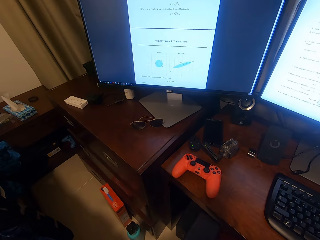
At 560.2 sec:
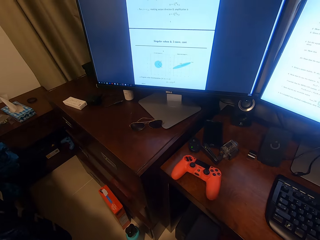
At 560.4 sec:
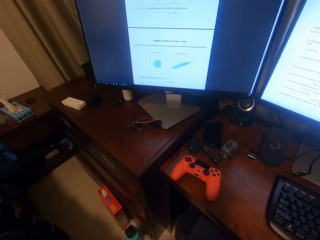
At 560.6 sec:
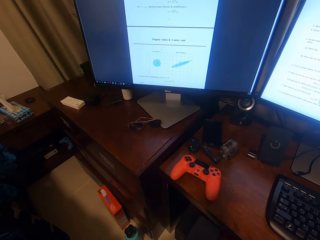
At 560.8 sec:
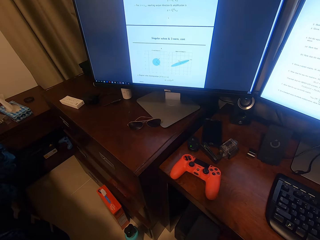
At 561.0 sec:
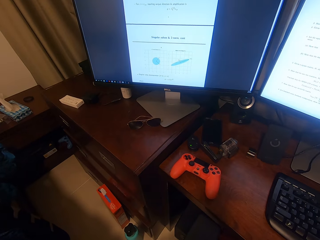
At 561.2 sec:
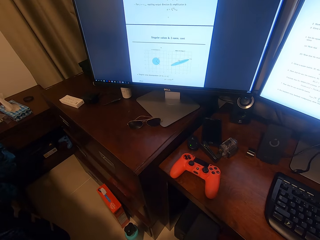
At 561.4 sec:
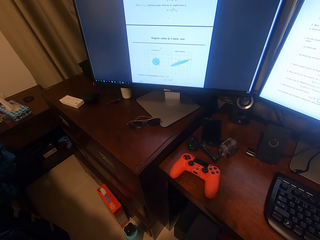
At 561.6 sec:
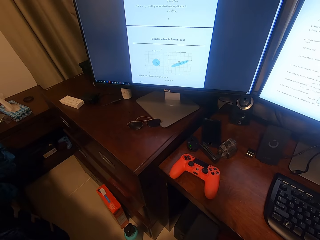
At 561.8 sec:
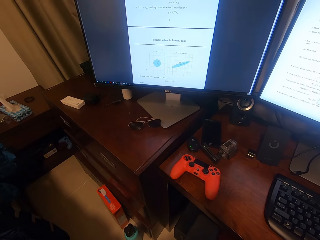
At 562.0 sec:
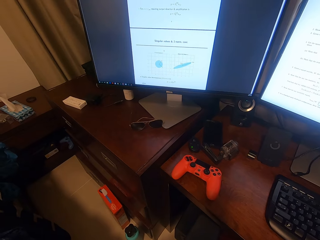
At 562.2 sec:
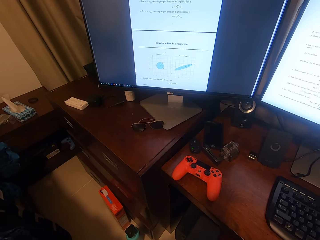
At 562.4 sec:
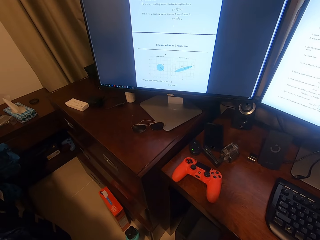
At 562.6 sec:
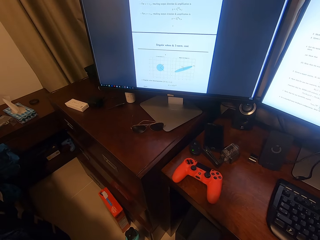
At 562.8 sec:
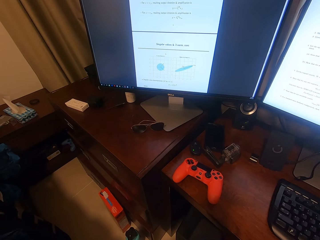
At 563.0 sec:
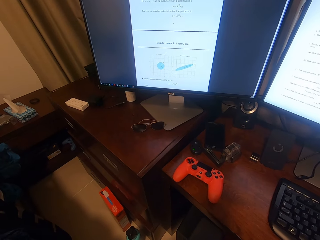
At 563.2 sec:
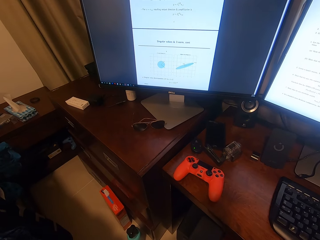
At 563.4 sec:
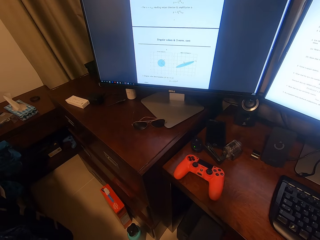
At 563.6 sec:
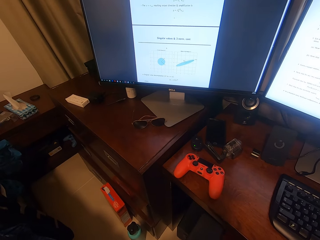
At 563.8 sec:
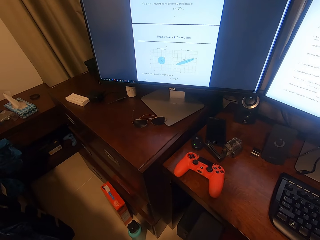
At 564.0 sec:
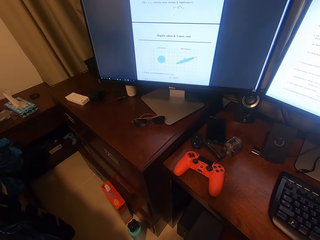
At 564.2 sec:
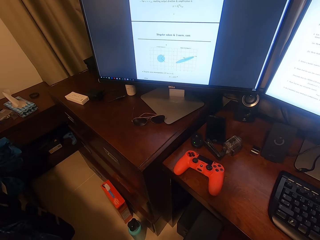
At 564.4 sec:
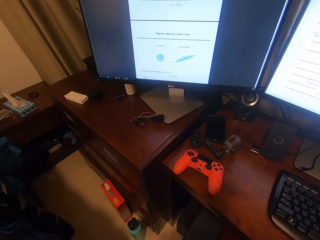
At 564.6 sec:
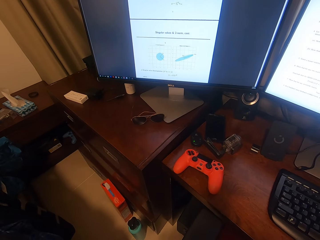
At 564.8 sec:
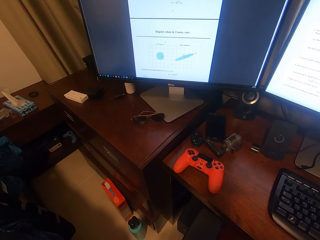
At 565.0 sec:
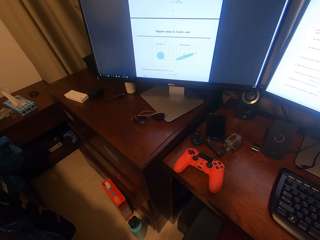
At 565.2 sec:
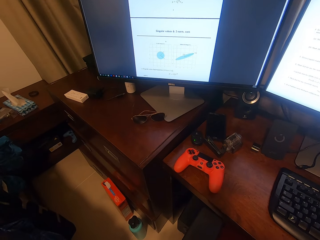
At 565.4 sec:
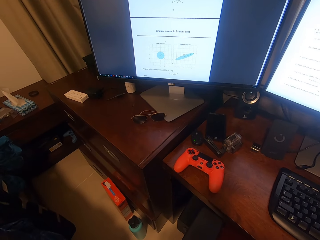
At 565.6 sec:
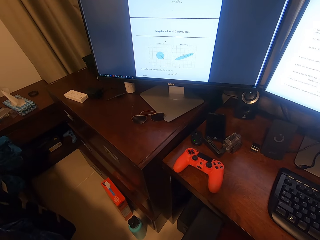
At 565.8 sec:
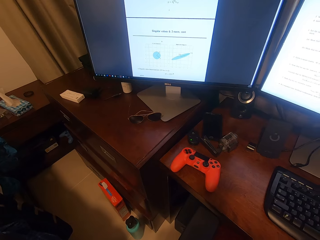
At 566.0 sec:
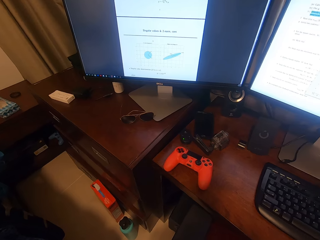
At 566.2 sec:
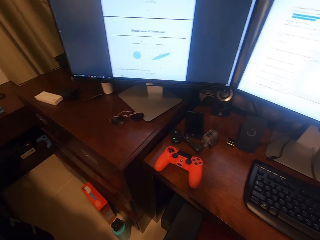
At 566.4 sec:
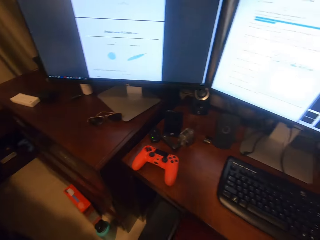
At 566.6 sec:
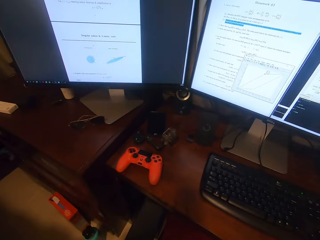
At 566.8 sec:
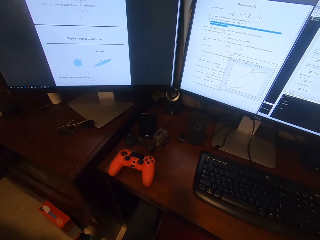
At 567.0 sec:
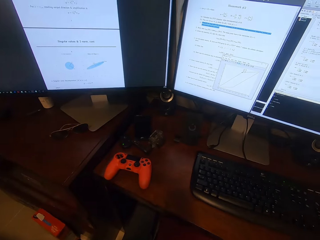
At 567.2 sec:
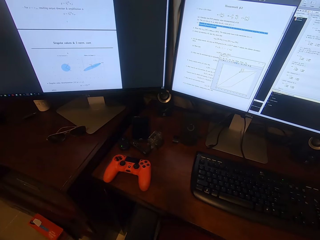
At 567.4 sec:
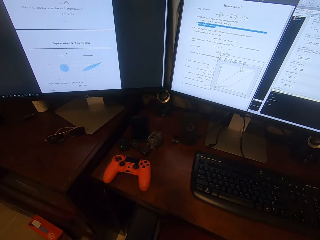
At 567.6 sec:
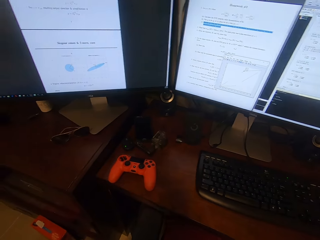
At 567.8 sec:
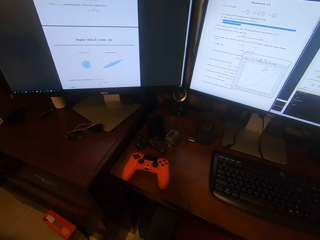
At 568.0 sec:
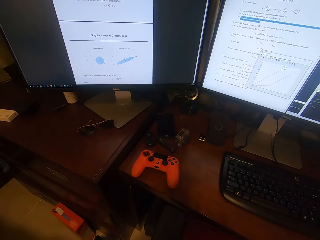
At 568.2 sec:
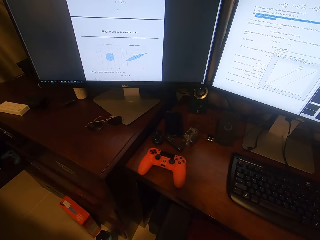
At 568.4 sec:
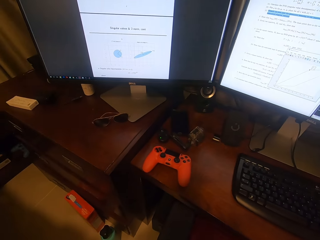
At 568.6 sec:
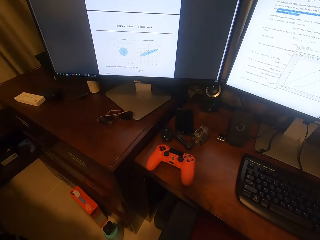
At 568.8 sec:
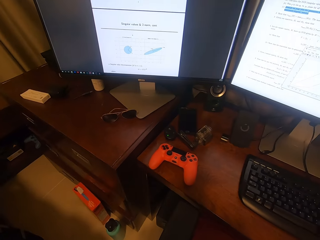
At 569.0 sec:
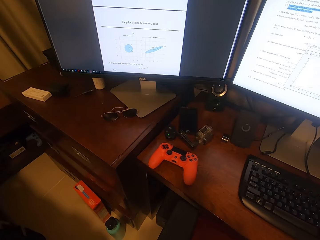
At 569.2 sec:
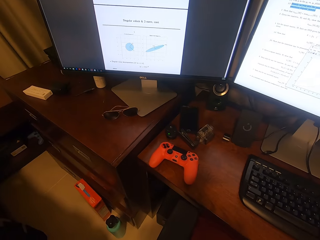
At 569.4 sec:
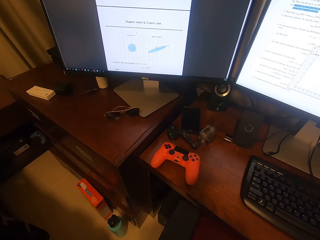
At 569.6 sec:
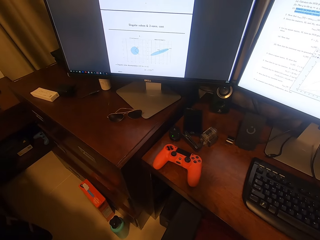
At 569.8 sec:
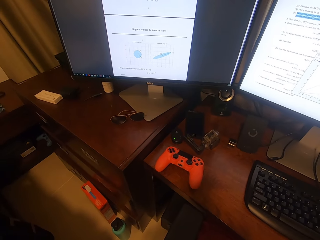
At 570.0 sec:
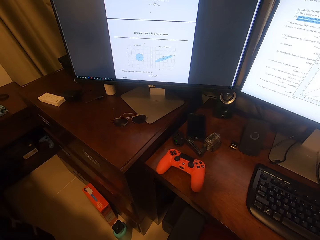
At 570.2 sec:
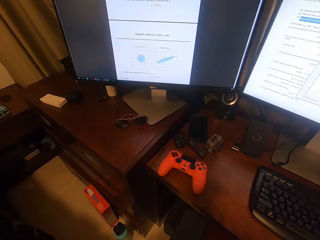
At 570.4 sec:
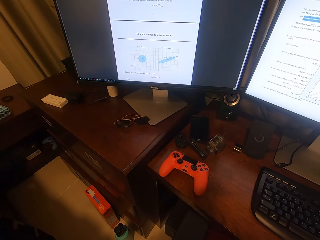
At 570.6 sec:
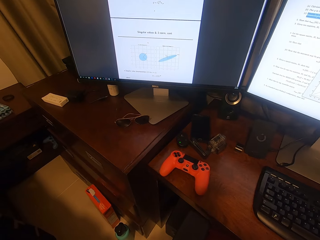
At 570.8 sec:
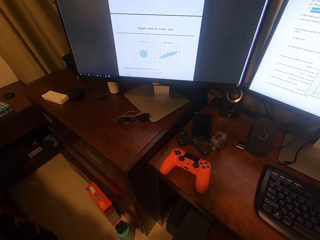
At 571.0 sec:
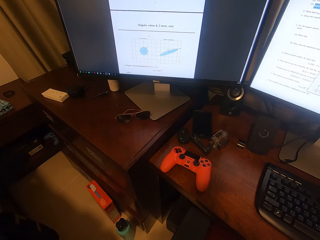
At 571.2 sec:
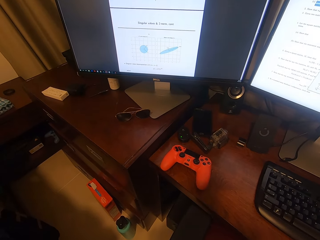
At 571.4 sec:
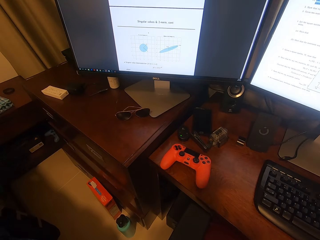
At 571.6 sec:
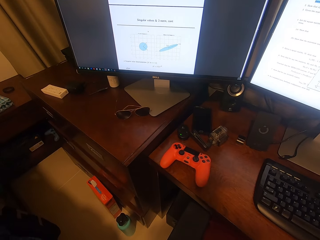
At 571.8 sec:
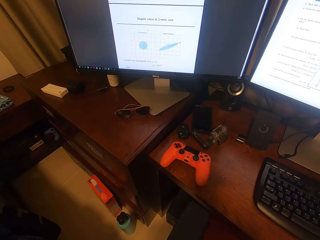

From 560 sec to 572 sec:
The camera wearer looks at the monitor.

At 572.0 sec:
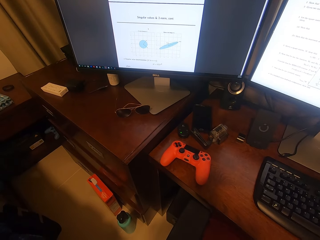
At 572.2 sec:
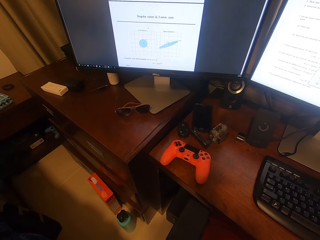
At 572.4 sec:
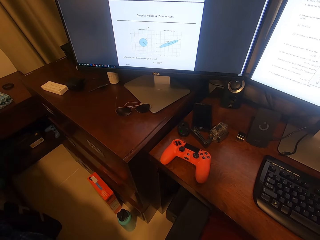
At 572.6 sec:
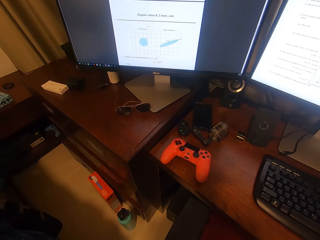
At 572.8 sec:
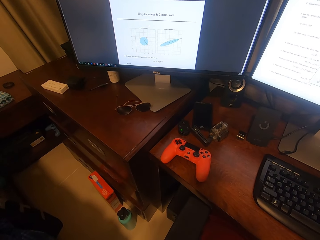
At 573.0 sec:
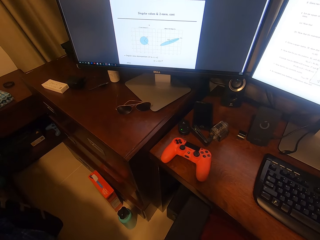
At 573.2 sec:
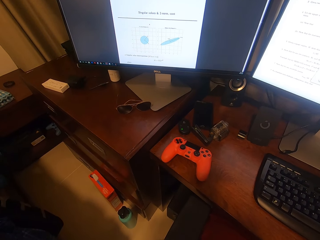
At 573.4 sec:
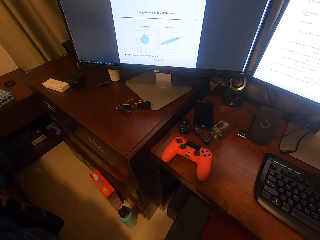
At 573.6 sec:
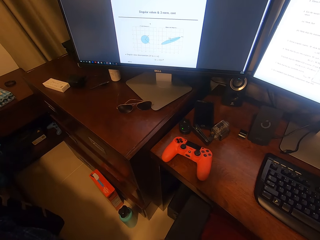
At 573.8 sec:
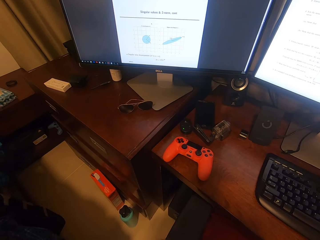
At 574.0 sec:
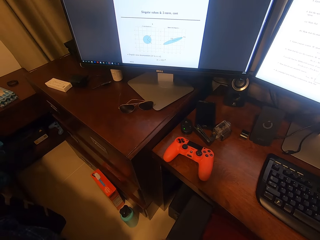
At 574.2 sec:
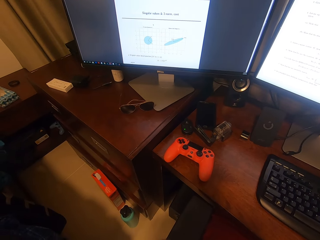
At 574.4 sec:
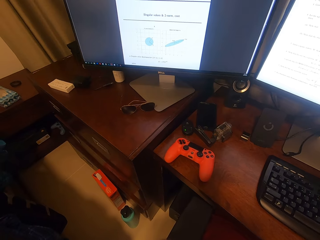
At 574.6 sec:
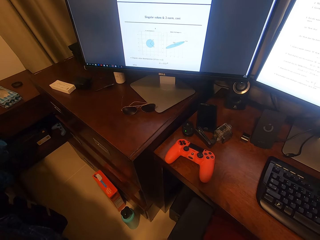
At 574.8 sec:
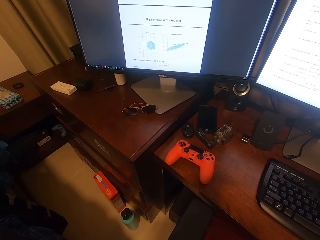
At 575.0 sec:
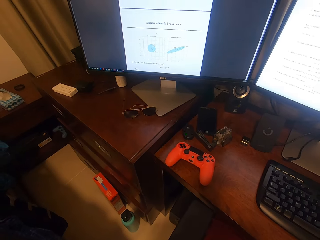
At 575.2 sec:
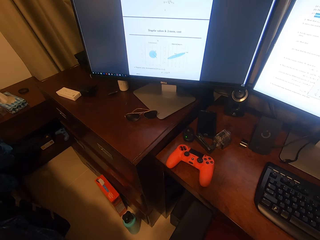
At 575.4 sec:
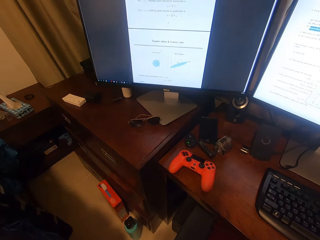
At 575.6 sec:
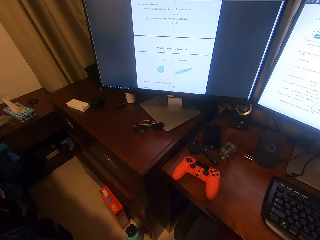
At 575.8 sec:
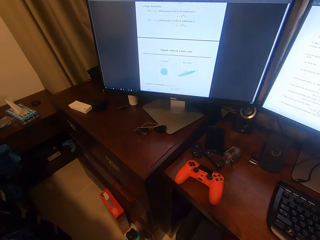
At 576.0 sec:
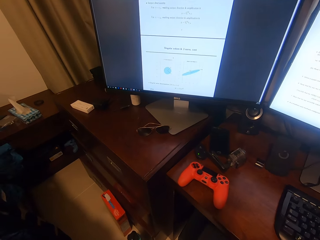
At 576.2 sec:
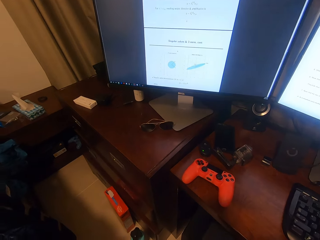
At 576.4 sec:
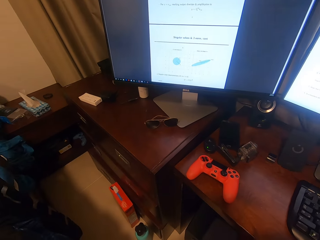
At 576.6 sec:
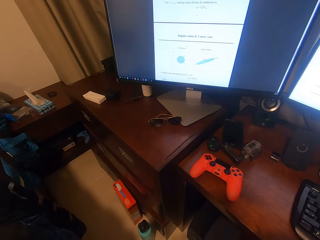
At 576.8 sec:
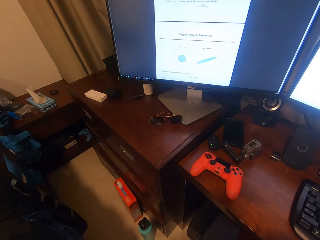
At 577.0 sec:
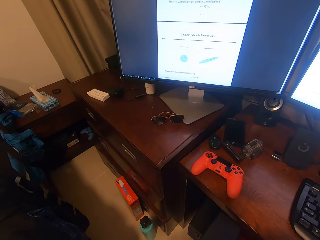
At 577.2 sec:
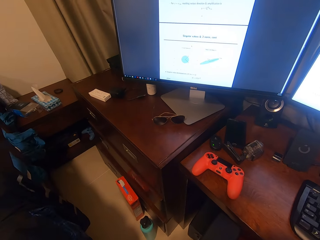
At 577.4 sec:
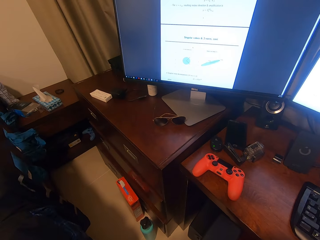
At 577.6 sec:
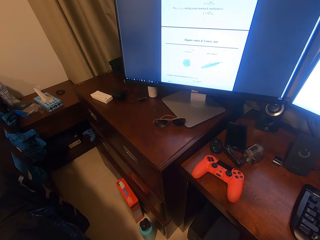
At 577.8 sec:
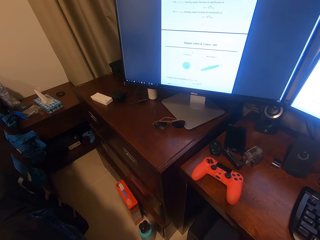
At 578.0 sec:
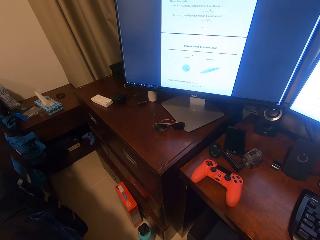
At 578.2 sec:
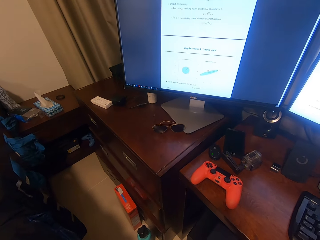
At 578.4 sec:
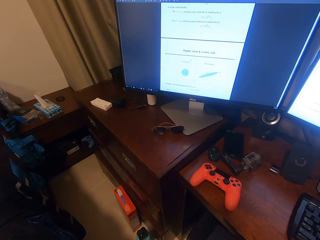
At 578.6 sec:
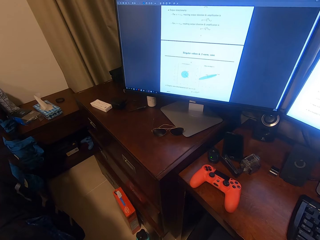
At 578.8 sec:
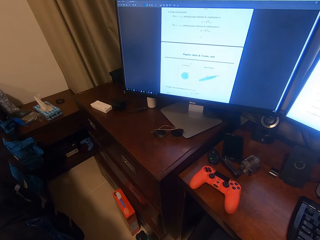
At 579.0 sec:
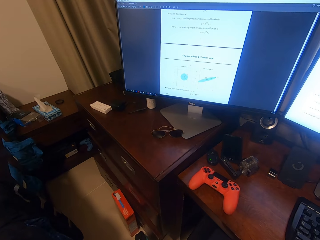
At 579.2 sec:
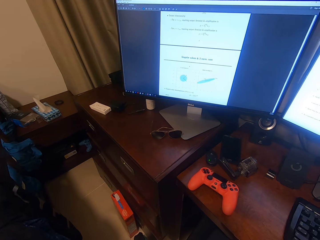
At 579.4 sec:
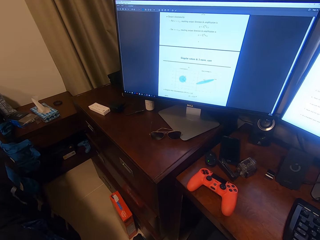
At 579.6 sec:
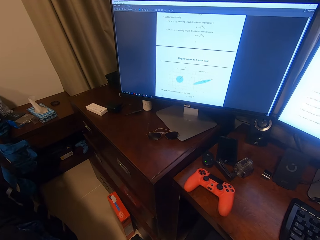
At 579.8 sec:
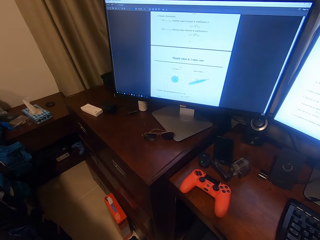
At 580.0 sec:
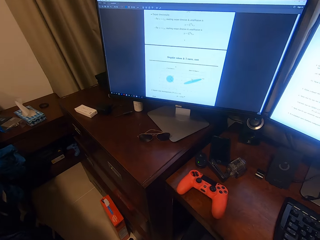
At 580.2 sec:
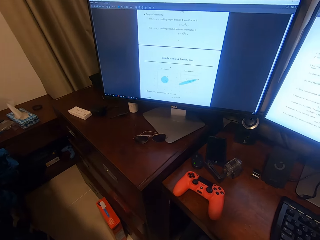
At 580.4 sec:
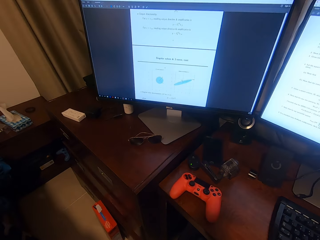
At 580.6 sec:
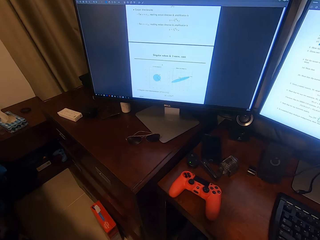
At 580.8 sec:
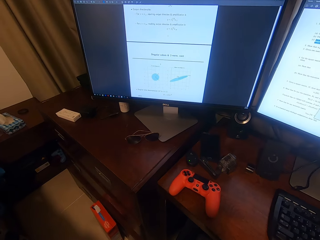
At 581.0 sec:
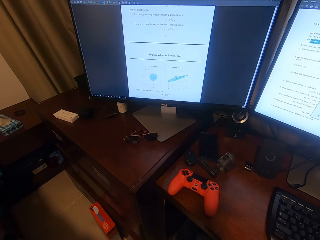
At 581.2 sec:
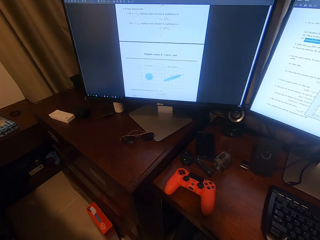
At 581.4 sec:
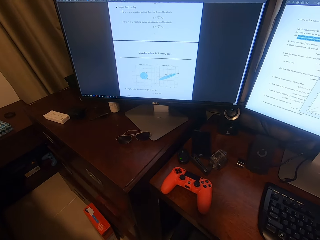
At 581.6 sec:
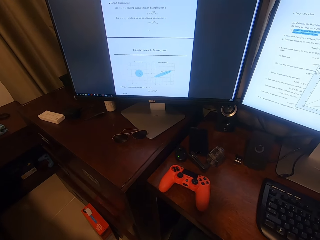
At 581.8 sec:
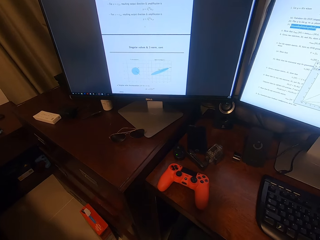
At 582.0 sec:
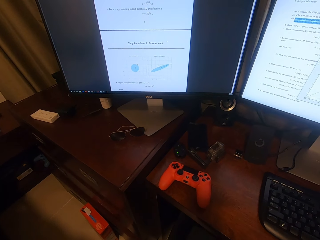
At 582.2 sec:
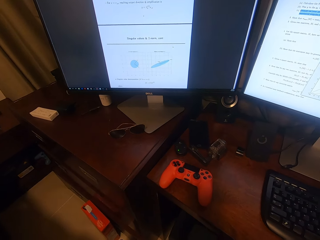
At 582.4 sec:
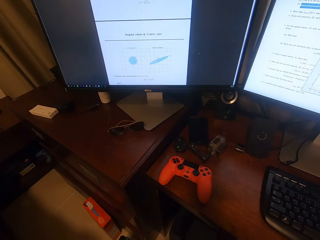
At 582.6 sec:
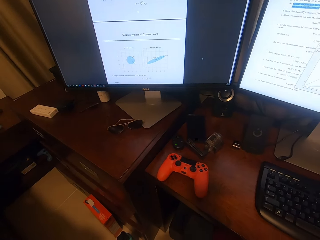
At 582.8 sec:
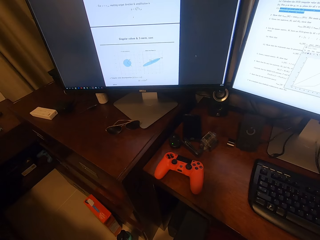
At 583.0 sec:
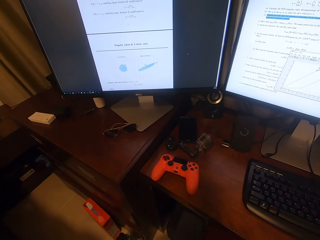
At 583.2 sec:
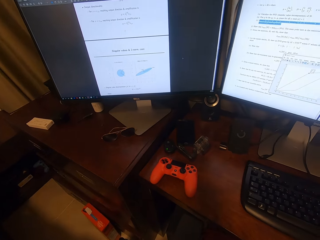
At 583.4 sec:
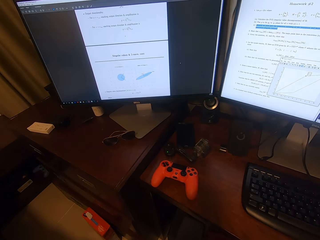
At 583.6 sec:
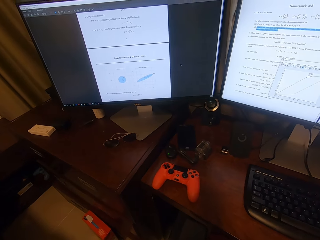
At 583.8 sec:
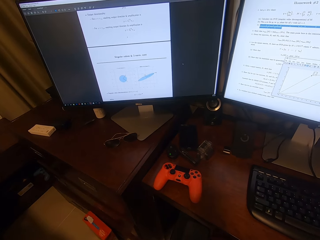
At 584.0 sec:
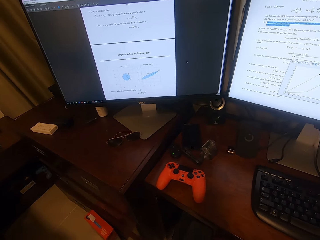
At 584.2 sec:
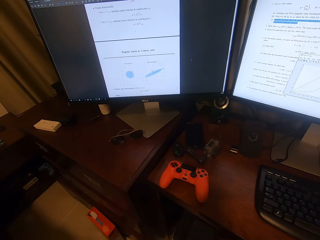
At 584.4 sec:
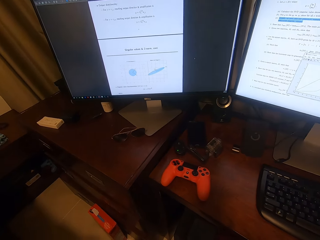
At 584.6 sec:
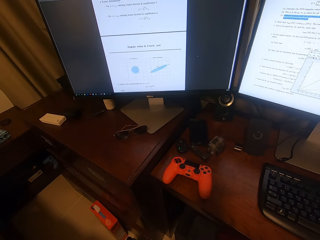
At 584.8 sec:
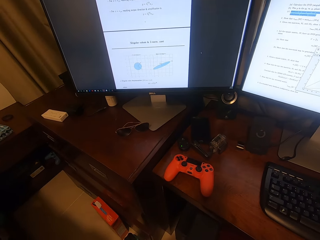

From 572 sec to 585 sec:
The camera wearer looks at the monitor. They look at the monitor again.
